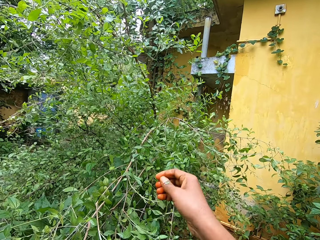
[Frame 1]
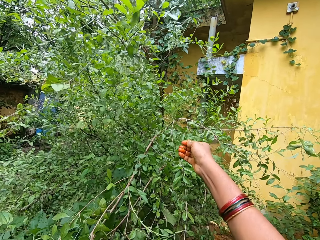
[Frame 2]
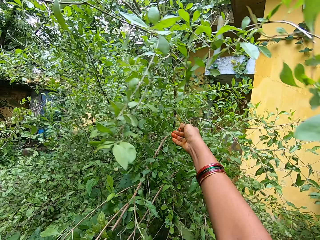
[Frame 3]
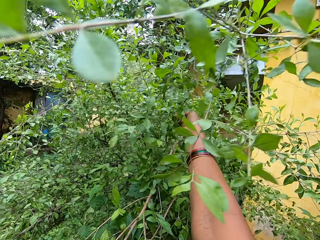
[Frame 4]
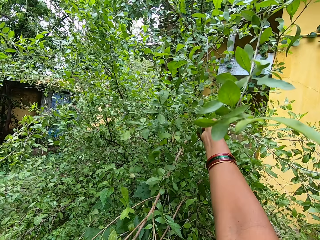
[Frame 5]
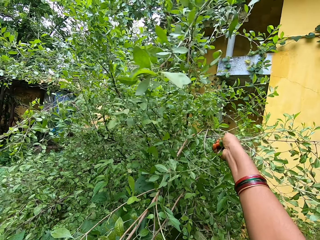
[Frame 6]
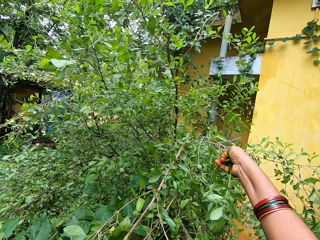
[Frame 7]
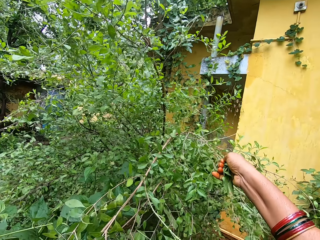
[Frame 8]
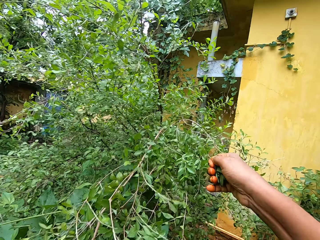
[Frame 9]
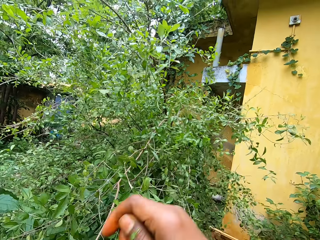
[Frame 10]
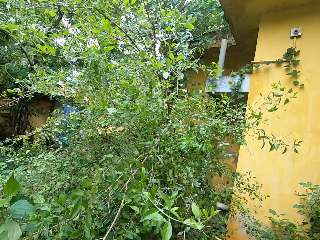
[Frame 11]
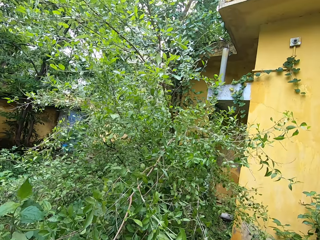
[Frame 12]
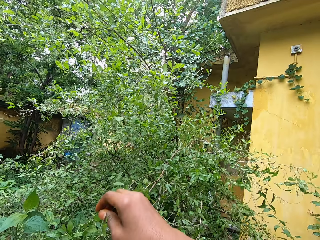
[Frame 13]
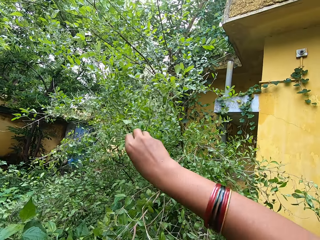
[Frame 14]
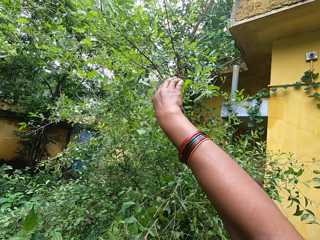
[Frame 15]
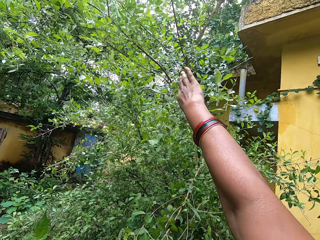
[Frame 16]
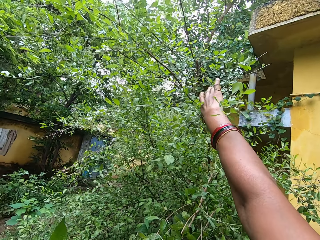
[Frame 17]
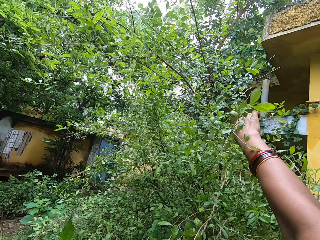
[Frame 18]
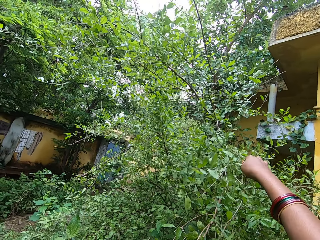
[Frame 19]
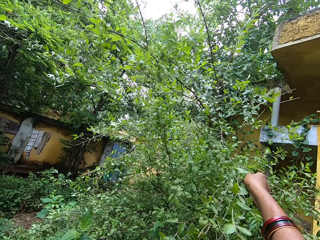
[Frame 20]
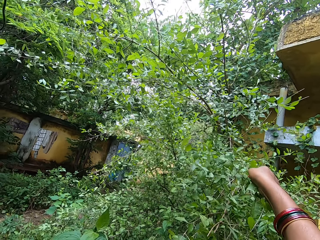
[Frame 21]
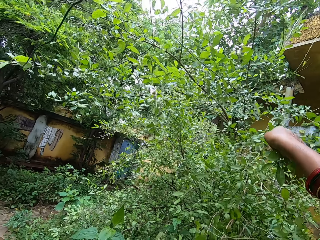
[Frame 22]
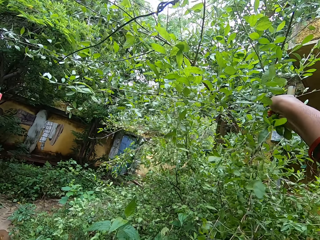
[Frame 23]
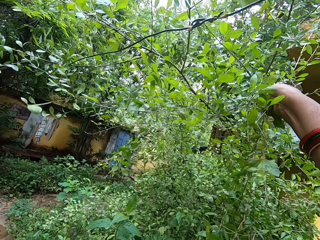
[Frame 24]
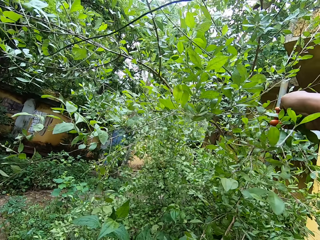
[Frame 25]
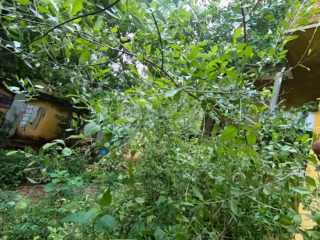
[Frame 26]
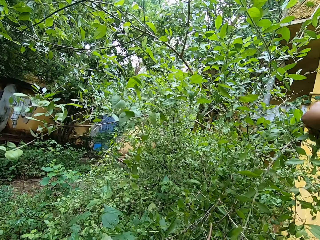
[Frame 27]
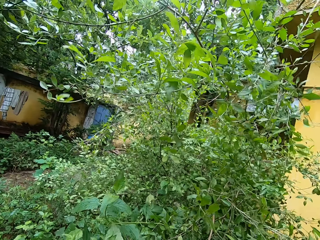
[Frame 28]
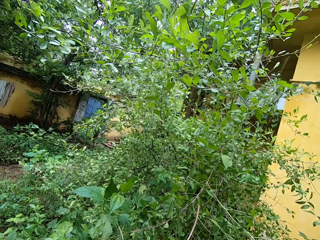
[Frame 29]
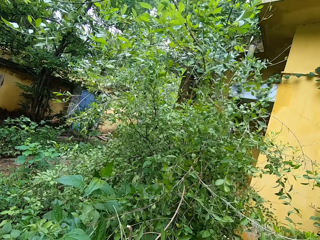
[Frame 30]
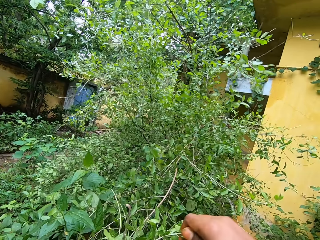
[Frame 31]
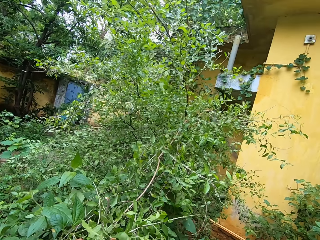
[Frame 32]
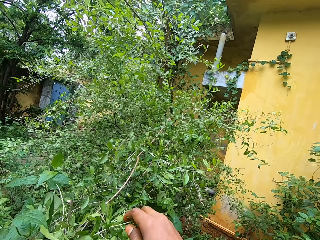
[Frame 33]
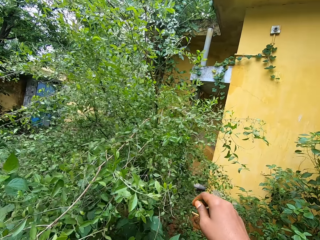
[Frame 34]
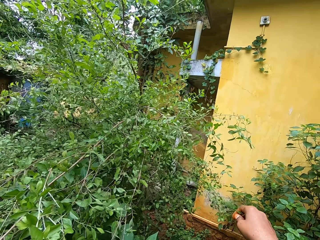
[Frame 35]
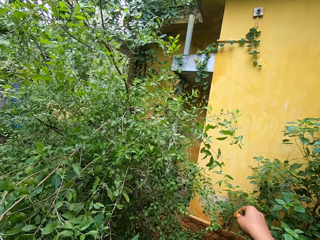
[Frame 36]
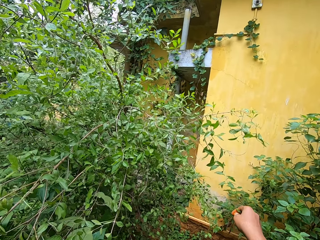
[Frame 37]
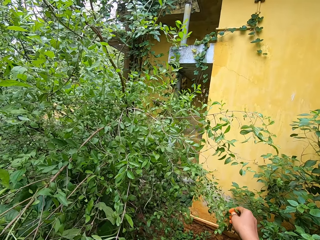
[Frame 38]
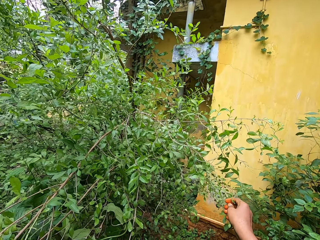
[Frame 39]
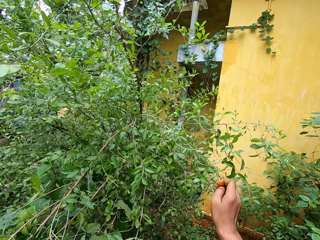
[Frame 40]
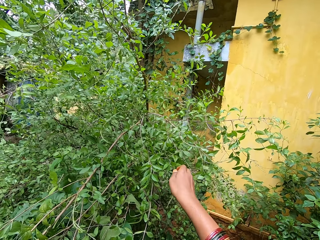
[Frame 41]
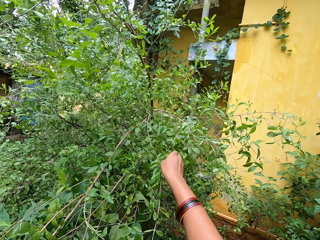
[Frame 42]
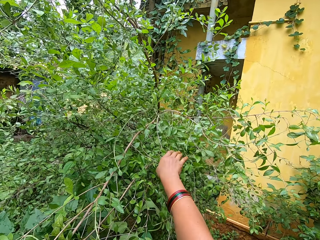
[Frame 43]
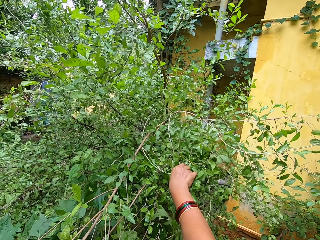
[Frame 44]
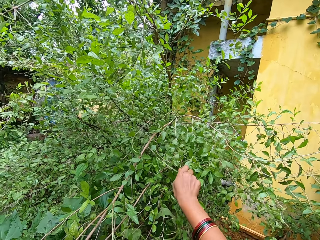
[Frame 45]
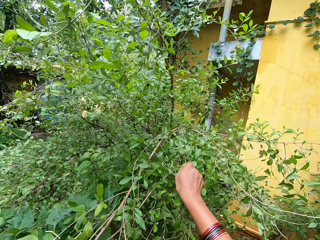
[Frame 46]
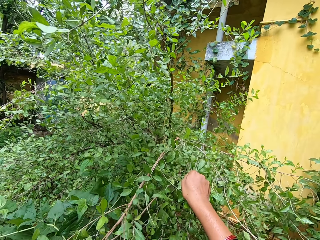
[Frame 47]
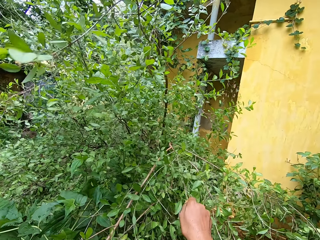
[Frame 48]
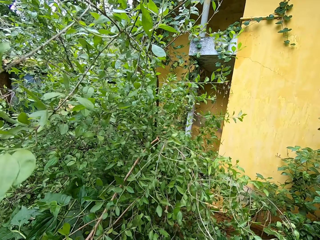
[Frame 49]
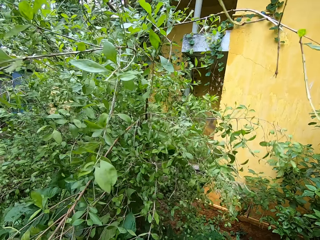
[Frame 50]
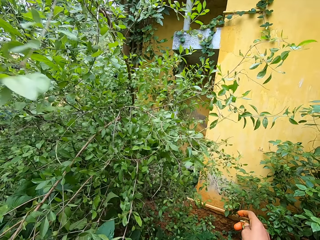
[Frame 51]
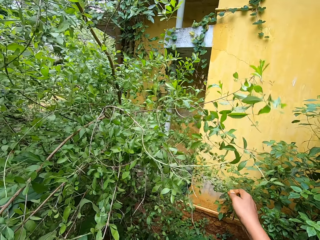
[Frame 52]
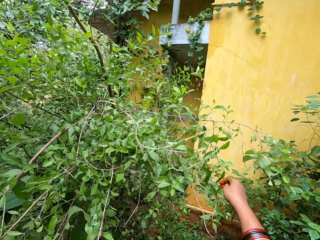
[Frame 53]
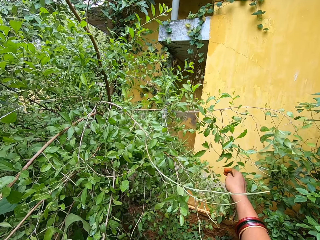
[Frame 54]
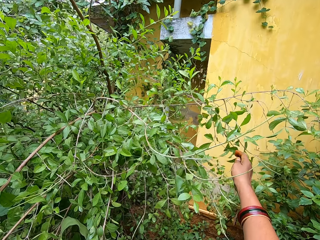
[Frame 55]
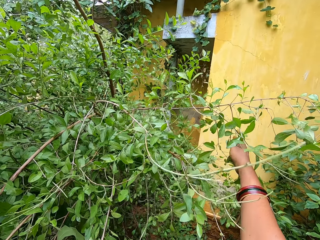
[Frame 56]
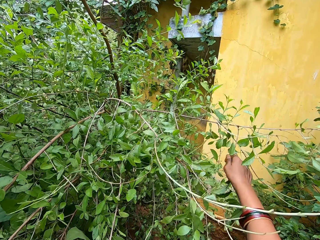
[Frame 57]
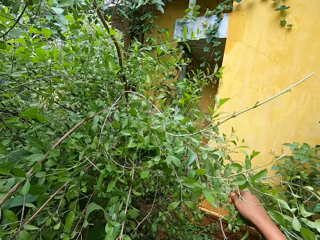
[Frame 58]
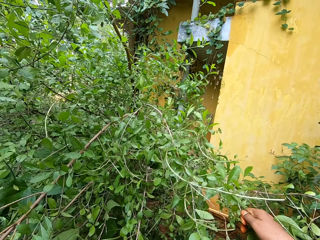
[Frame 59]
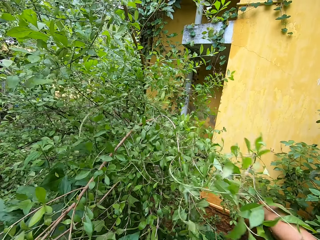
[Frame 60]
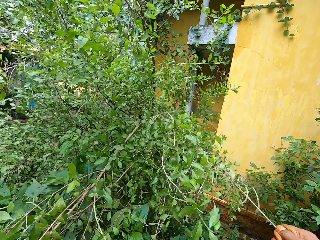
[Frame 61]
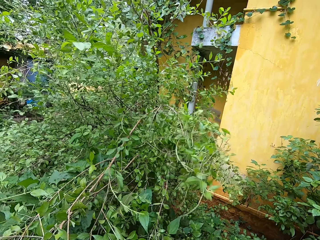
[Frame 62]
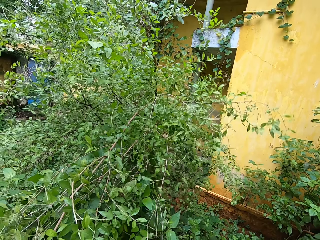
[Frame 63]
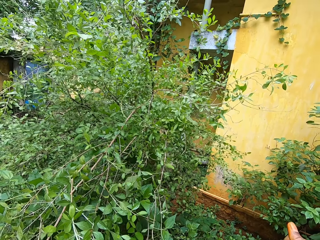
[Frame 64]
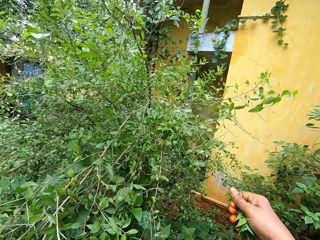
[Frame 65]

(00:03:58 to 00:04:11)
The camera wearer looks in front. They put leaves in the basket with the right hand. They pick leaves with the right hand.

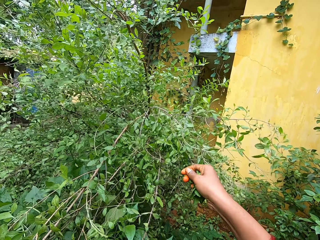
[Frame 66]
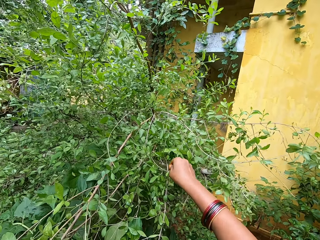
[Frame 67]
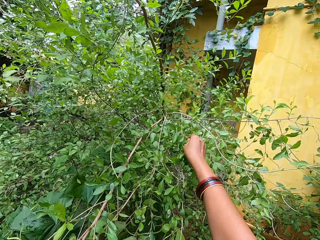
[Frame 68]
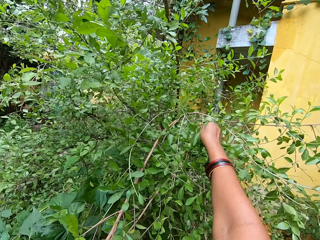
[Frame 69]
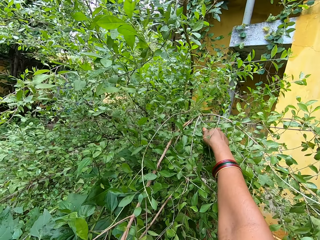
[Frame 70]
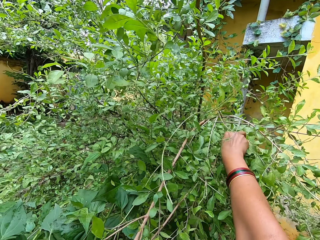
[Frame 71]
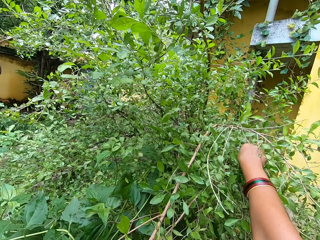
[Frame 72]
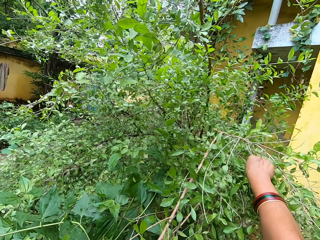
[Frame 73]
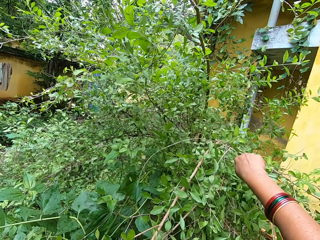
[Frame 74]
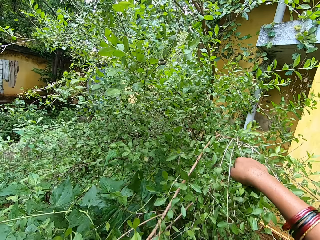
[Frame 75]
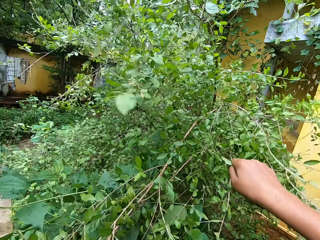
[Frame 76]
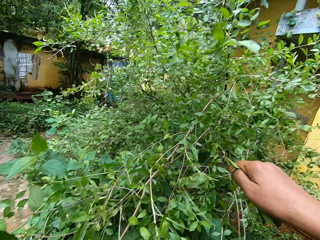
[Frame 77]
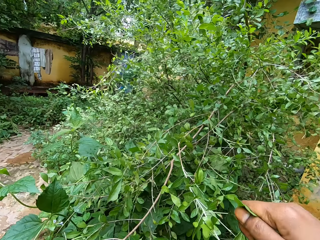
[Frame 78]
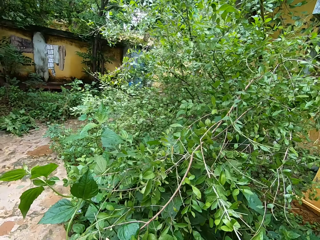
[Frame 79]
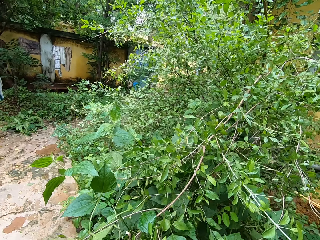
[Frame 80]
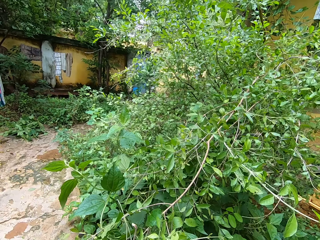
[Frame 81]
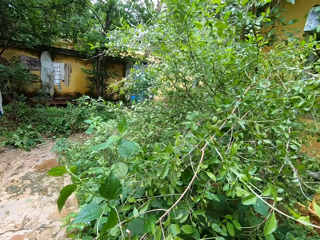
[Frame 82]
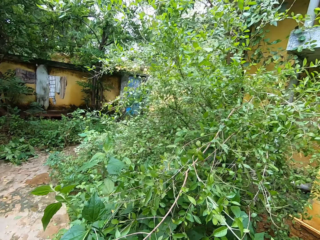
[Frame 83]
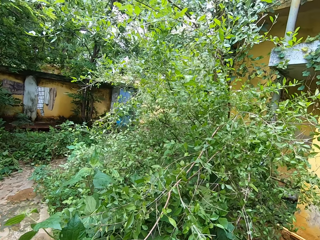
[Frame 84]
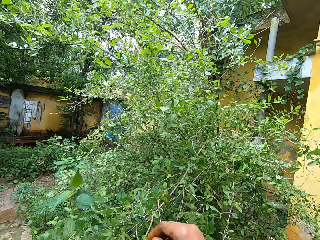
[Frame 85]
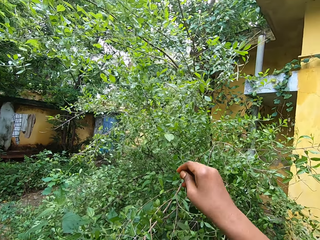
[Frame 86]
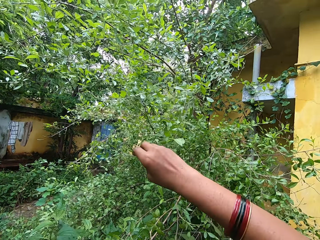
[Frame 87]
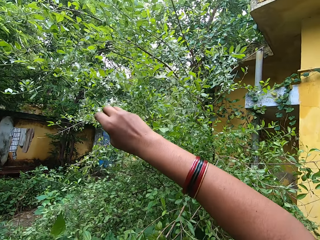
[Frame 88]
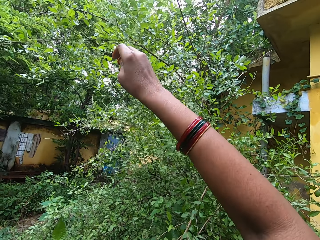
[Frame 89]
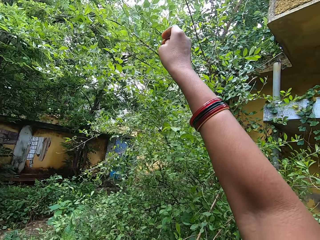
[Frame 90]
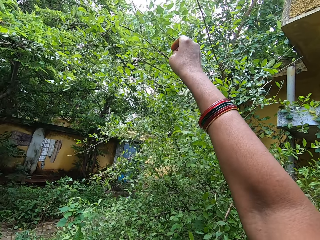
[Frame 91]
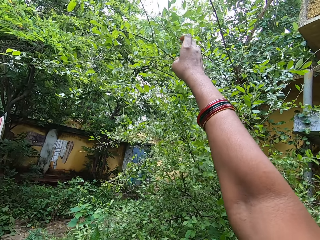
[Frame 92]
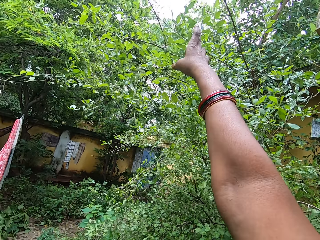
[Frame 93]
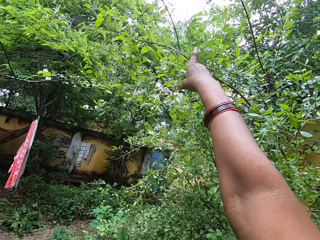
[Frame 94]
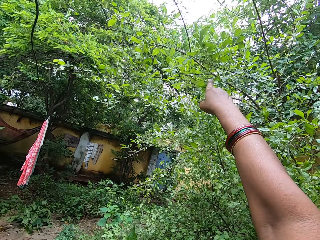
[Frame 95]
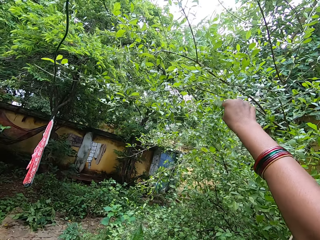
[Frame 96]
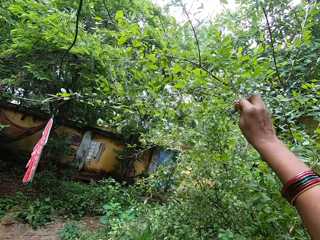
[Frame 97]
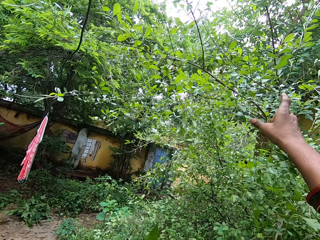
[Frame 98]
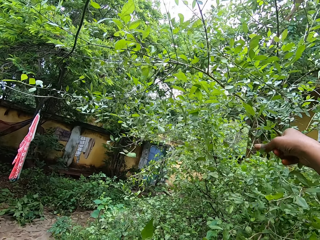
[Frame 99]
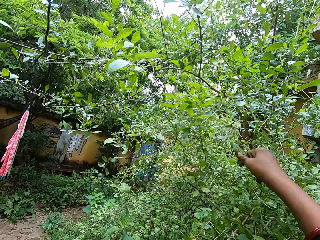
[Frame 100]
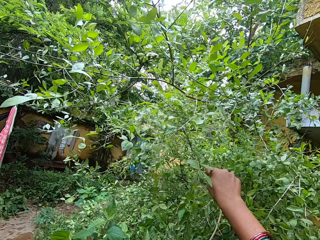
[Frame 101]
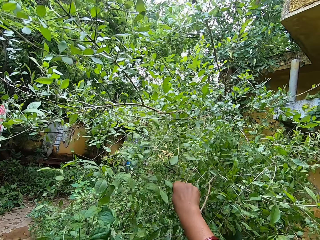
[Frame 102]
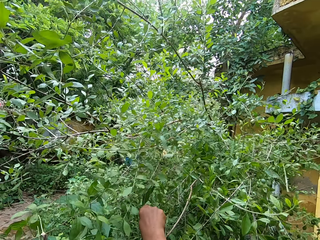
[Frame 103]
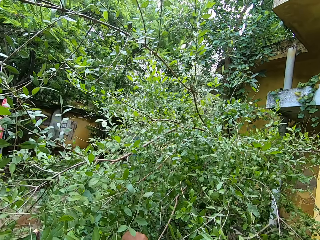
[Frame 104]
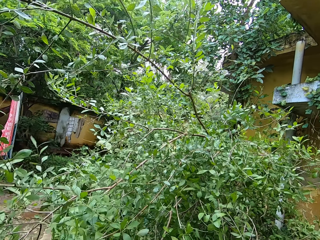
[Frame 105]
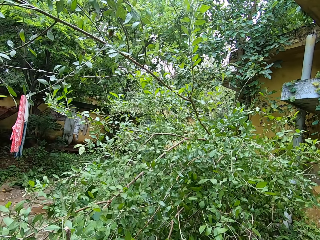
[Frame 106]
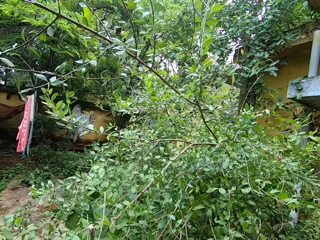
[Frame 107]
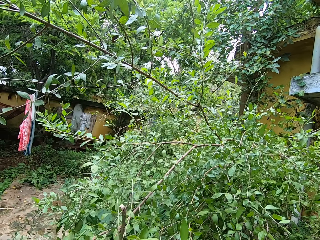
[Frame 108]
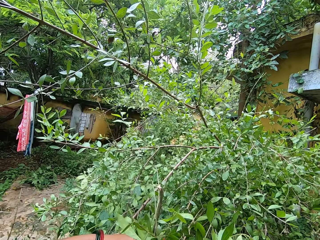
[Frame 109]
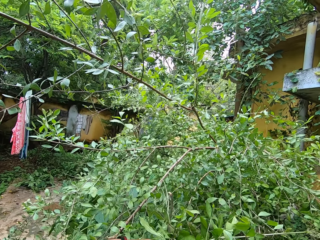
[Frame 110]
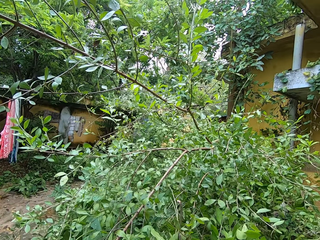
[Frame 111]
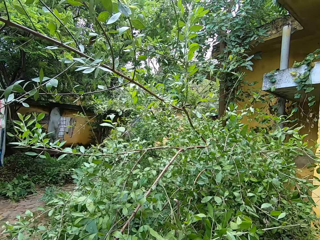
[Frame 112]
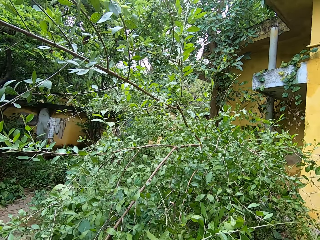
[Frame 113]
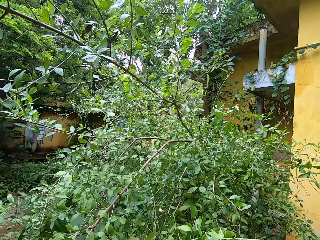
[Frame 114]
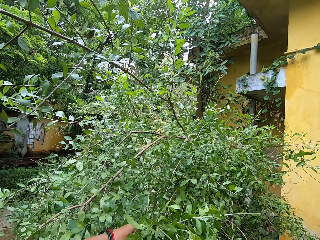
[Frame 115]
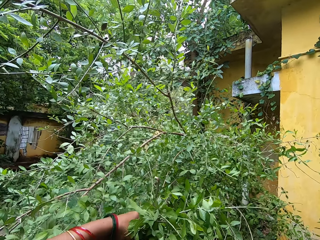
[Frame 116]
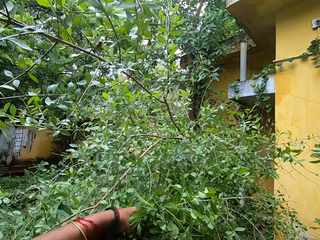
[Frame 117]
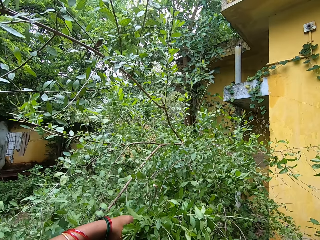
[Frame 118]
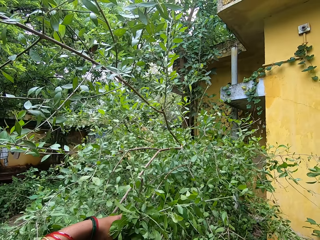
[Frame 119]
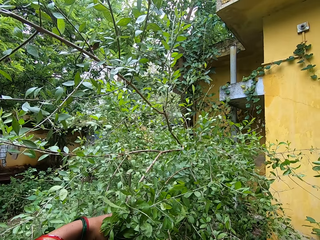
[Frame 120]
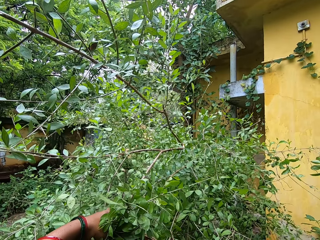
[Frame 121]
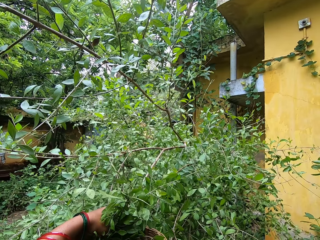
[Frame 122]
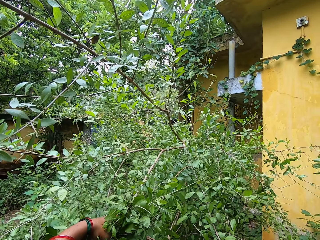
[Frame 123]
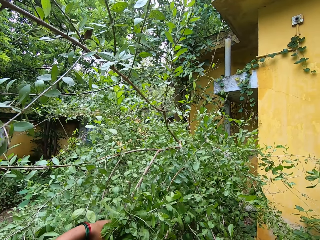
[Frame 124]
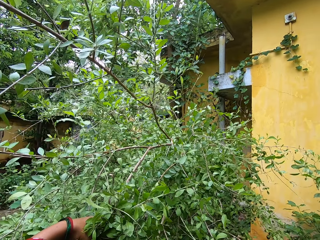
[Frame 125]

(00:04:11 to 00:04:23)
The camera wearer looks in front. They put leaves in the basket with the right hand. They pull the twig with the right hand.
